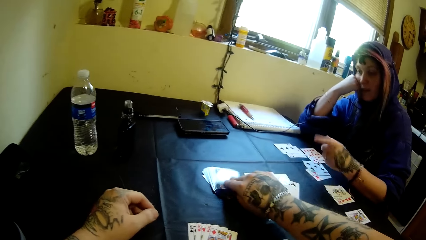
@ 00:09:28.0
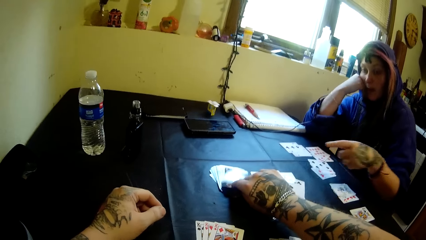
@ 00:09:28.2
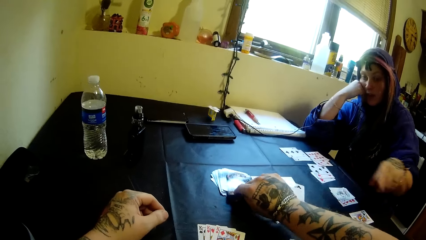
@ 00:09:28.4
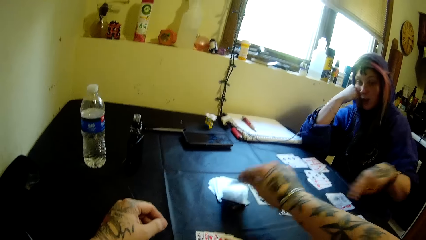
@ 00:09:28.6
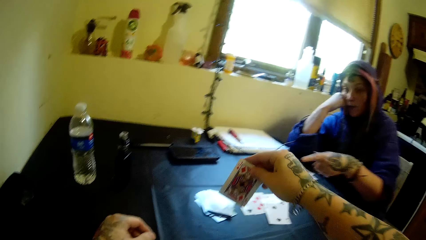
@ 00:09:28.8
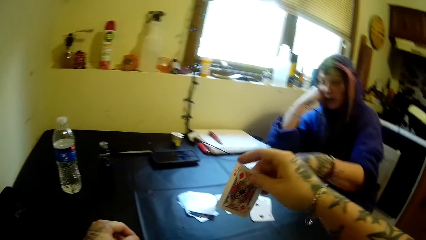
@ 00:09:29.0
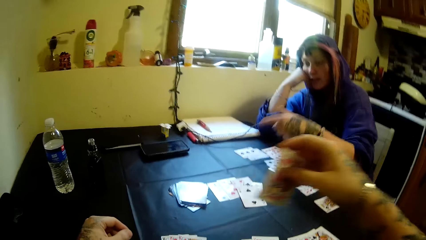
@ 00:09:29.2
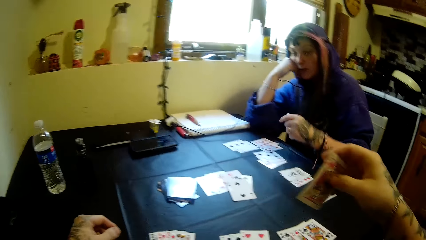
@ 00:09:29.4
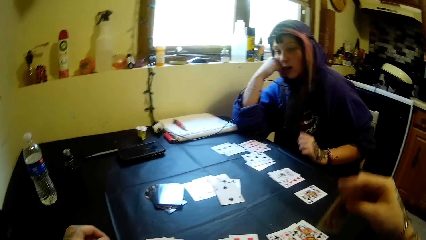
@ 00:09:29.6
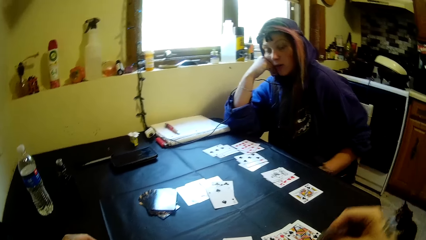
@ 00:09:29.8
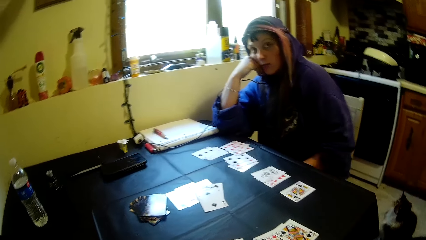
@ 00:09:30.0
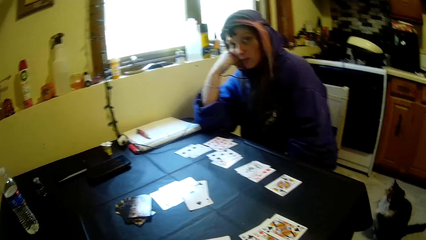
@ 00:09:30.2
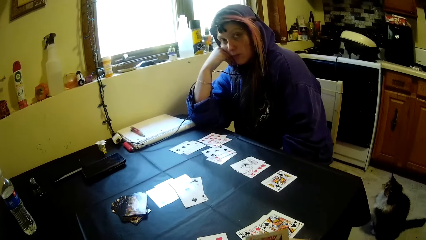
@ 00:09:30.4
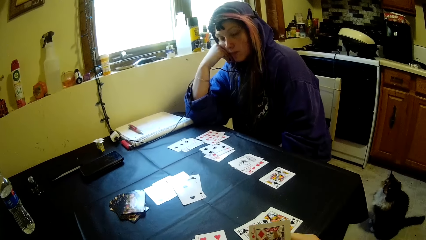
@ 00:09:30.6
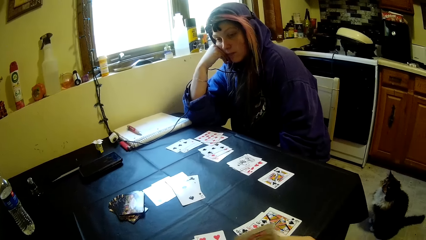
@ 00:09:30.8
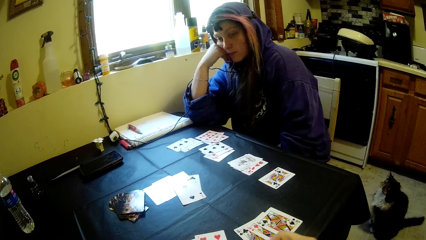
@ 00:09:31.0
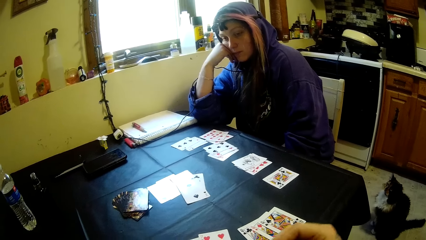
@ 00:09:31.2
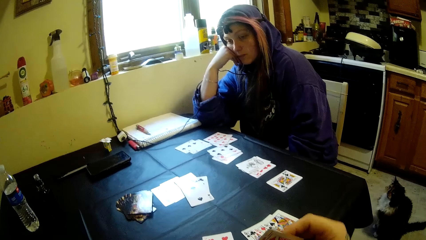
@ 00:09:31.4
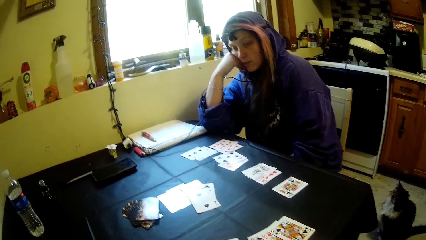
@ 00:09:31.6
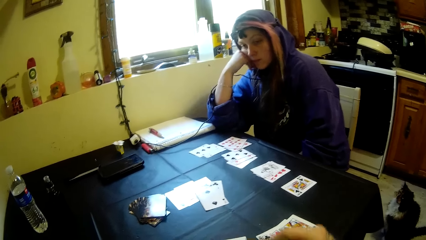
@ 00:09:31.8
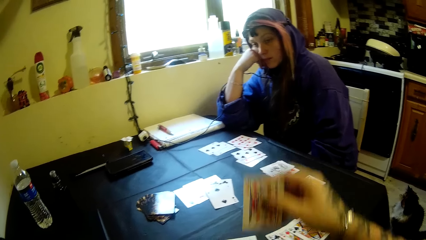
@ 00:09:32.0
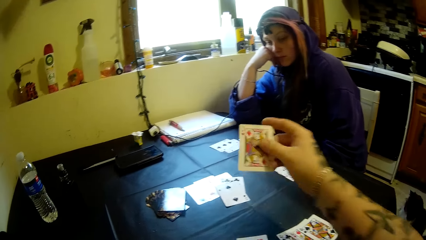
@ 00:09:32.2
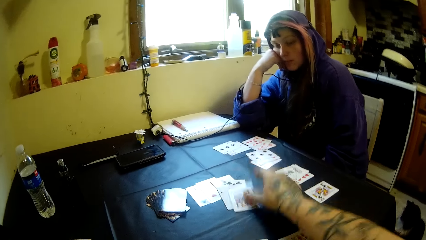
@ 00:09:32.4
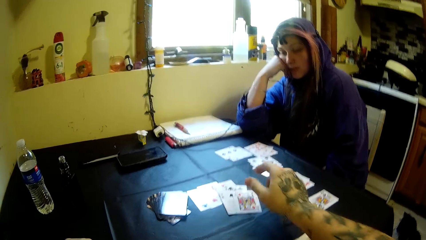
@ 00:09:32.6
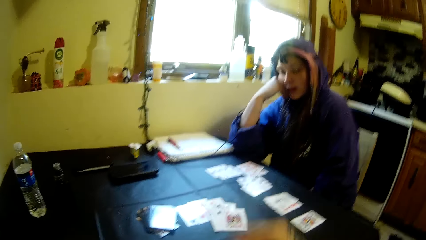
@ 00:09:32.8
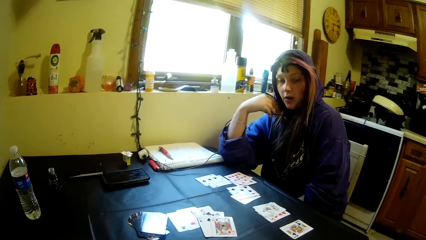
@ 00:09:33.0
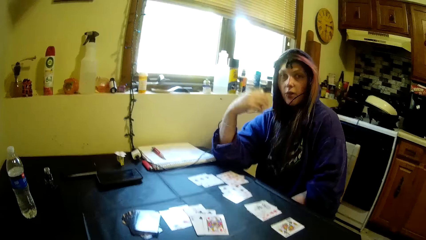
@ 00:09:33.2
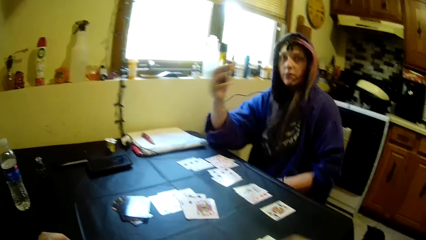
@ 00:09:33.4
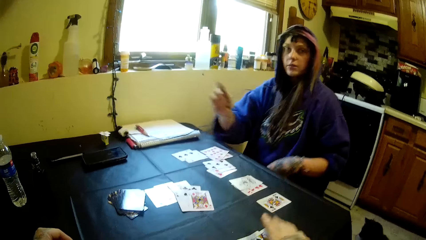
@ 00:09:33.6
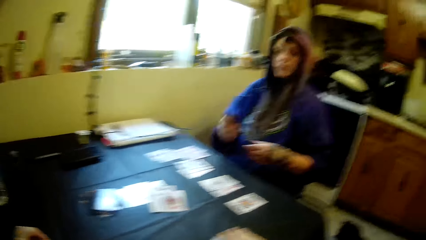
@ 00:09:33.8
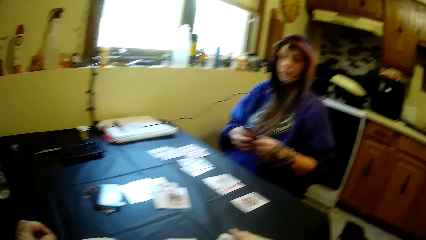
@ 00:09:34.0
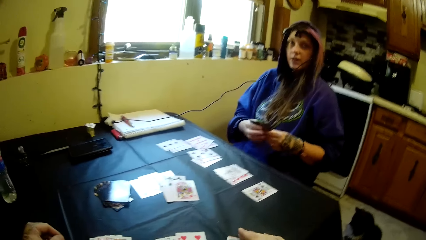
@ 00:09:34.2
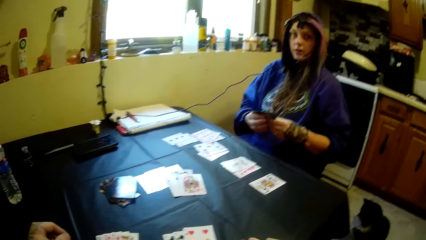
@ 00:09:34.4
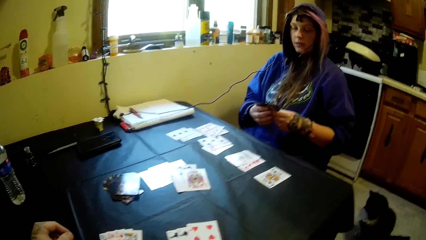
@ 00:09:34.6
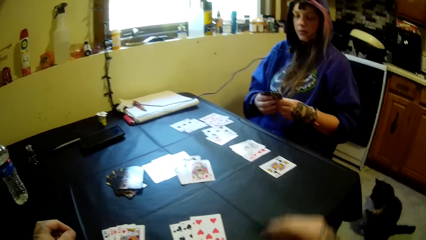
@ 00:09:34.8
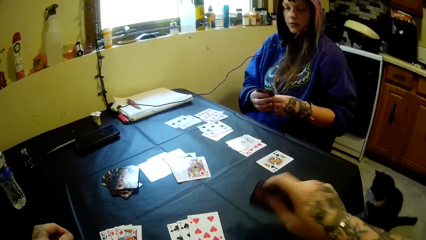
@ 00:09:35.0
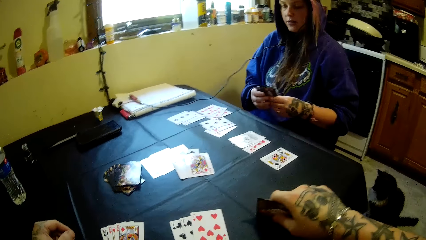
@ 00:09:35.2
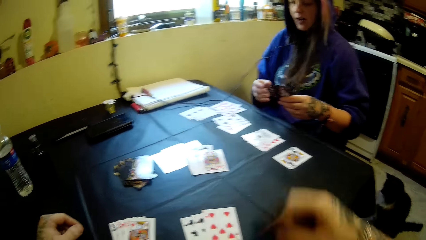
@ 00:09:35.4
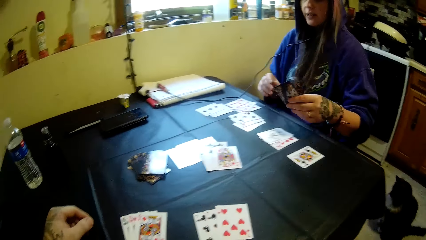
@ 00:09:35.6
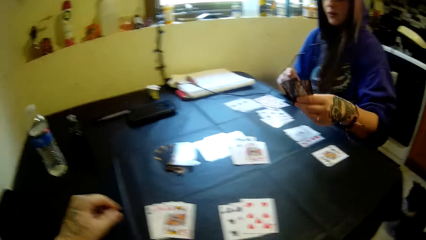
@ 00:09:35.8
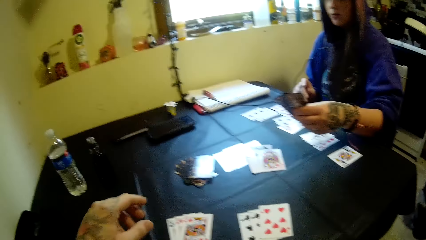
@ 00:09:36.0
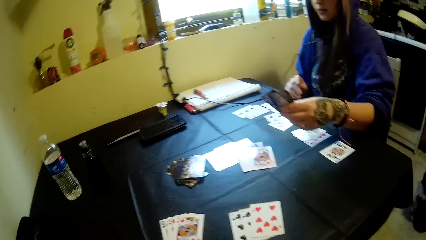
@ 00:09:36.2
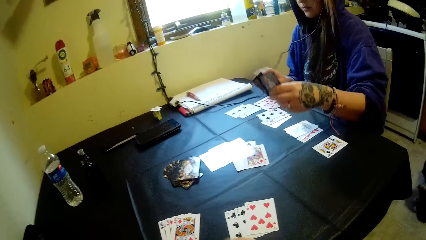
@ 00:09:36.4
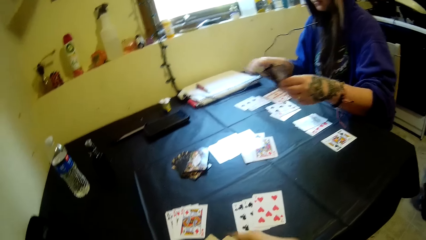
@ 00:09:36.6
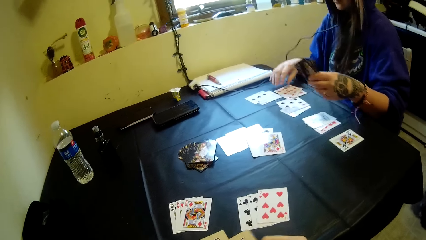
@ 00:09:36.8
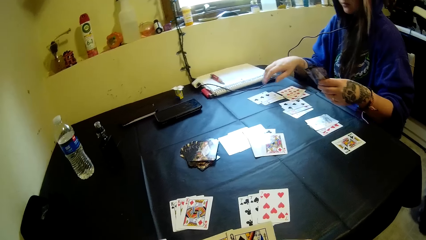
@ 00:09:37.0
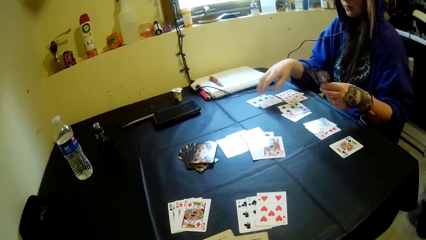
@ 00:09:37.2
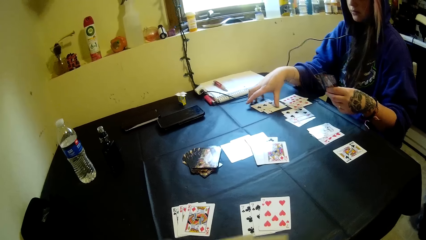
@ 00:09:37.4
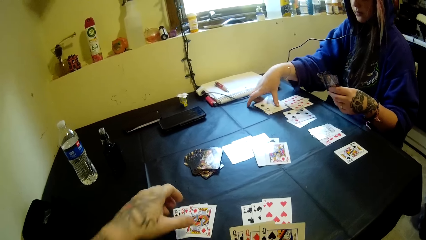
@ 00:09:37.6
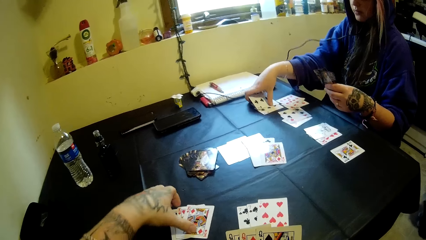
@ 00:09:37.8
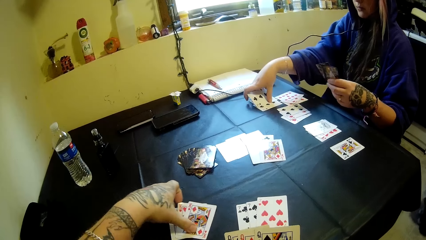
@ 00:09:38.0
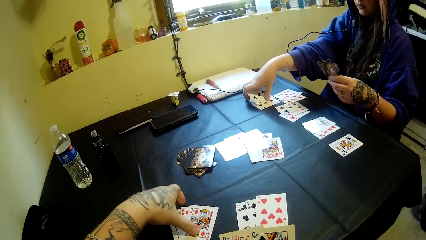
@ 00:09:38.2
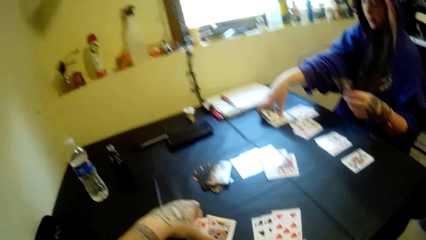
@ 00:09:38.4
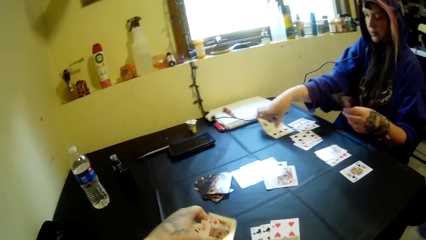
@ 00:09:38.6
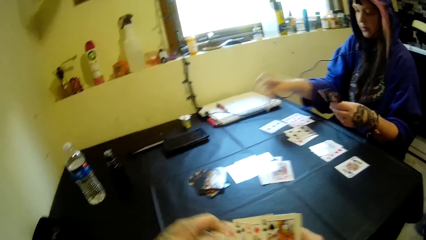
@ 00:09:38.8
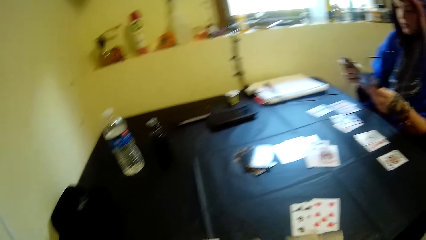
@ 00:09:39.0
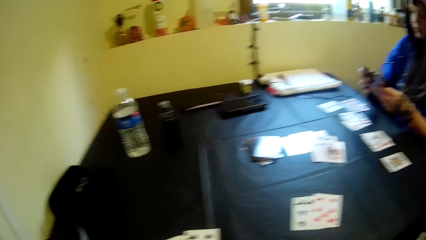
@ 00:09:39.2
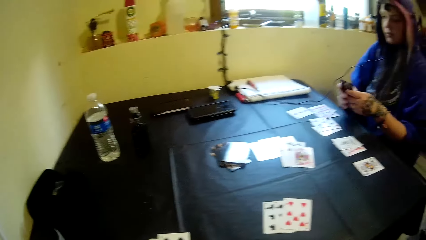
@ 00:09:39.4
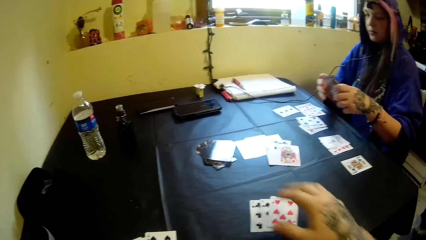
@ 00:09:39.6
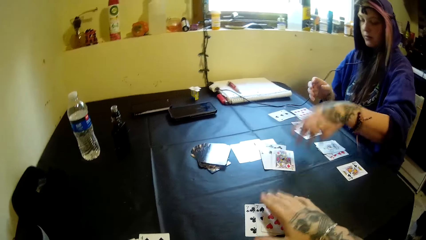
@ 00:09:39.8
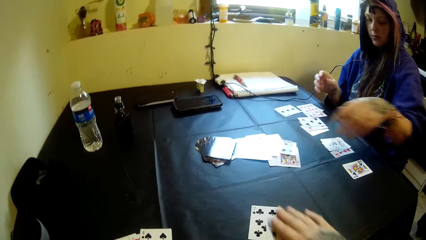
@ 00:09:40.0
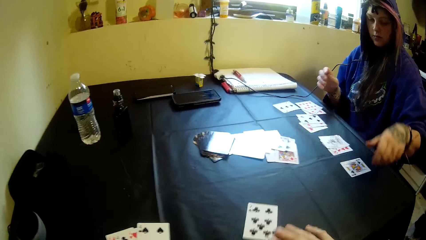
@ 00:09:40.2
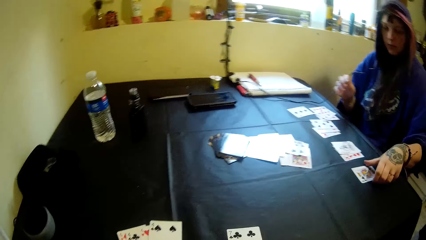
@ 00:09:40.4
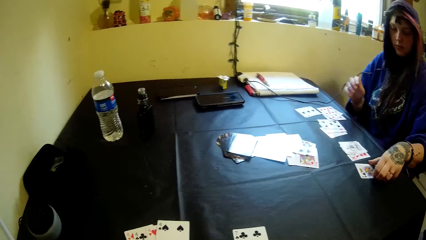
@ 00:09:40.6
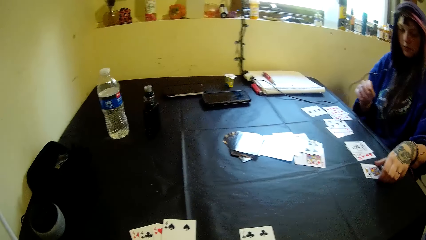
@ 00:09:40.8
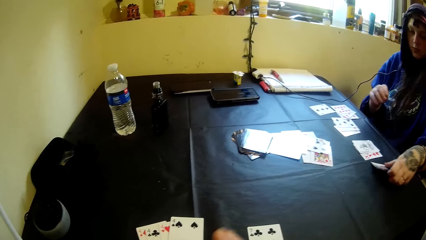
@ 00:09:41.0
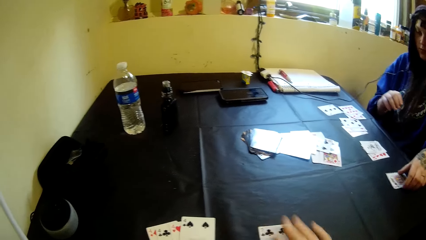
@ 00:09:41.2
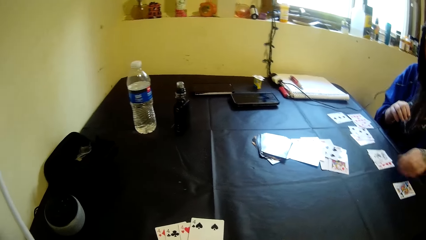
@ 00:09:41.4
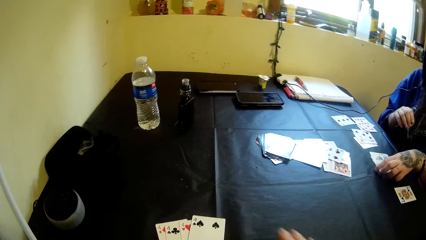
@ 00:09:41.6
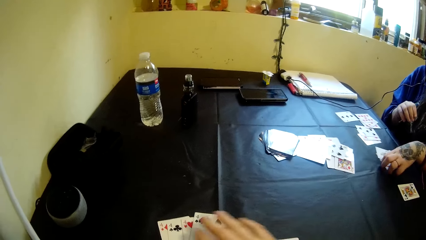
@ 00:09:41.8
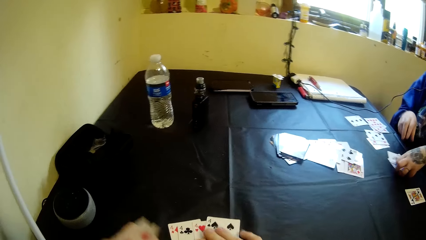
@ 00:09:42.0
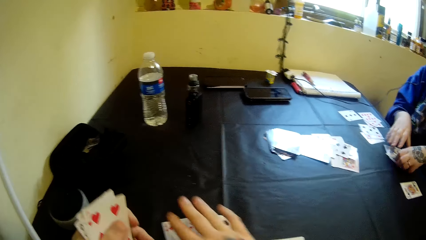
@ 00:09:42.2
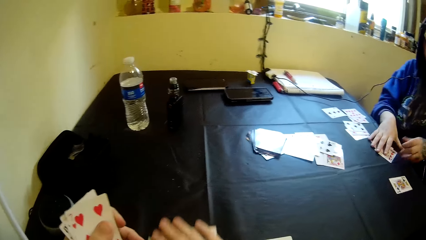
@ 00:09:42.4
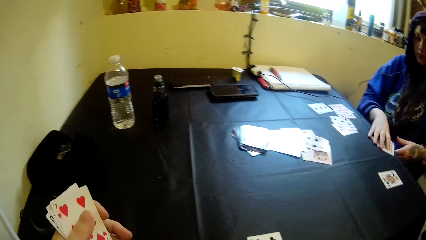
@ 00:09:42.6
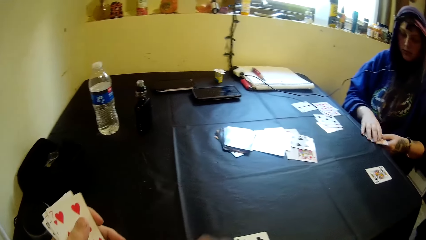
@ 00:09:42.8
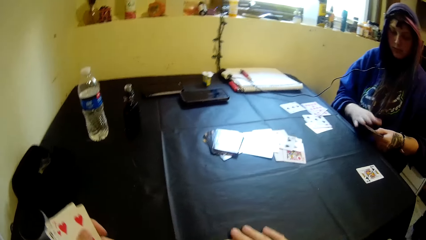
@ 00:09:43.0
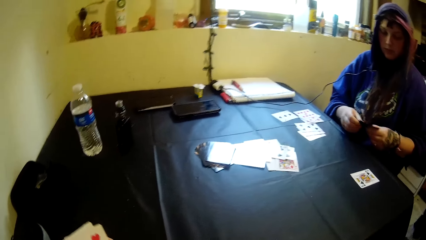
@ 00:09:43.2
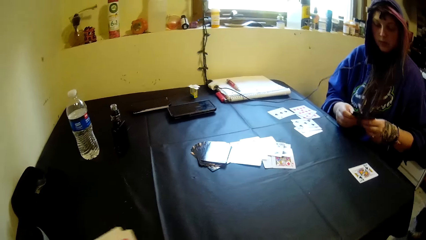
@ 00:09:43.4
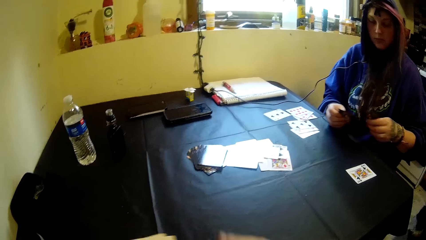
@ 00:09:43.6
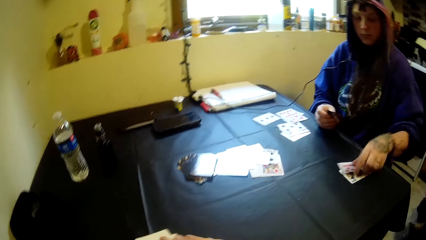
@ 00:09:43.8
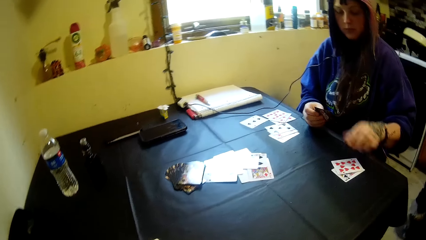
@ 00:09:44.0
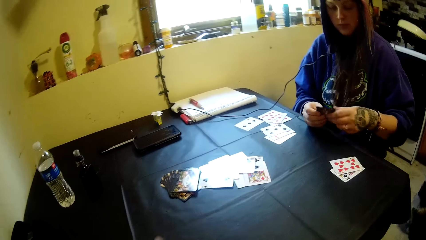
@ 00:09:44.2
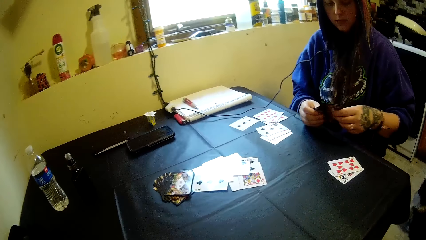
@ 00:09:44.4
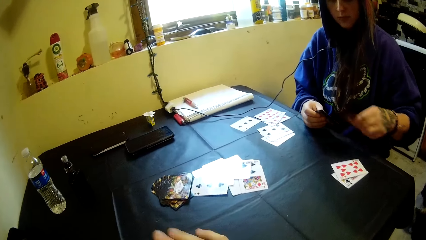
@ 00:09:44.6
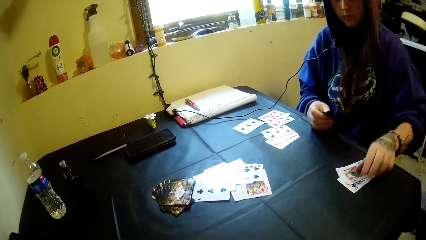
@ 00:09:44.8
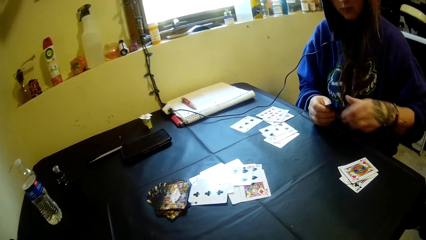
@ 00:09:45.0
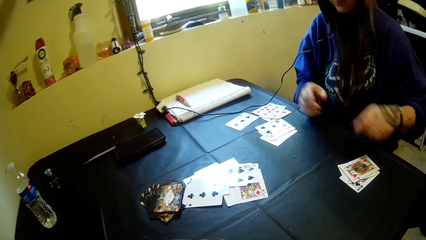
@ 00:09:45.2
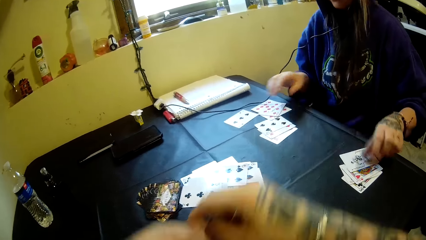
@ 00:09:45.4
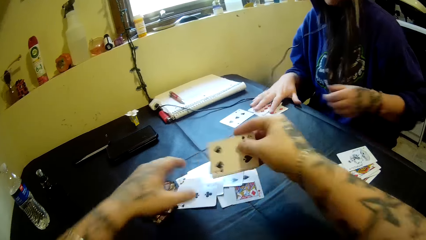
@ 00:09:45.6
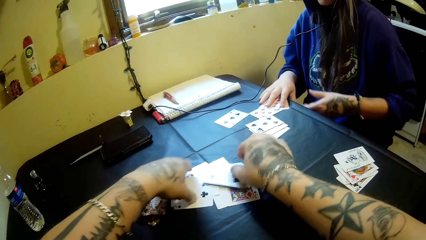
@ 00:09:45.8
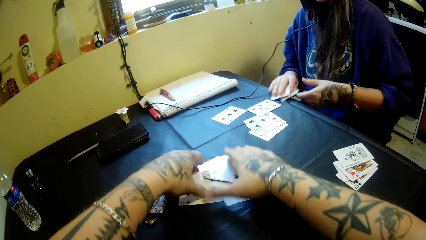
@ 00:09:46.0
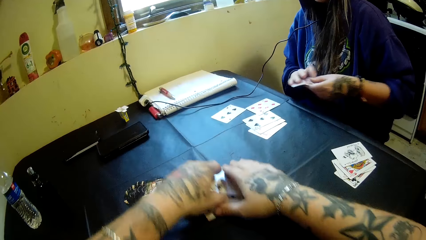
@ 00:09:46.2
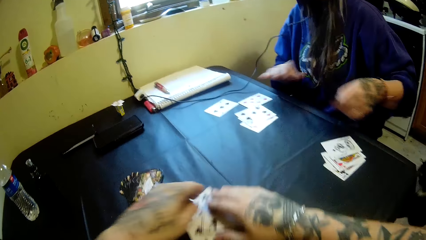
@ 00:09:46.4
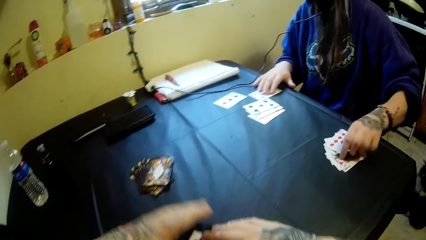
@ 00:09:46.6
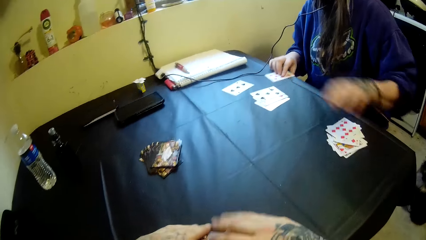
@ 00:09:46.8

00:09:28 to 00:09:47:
The camera wearer picks a card from the table. They drop the card on the table. They pick some cards from the table. A woman picks the card game. The camera wearer picks some other cards from the table. The woman drops the card game. The woman moves the card game. The camera wearer and the woman gather the cards on the table. The woman picks the card game. The woman drops the card game.
